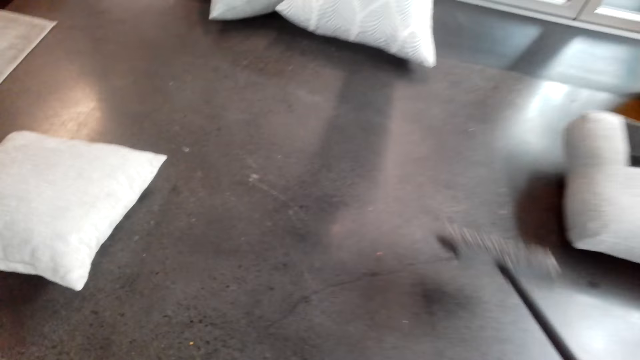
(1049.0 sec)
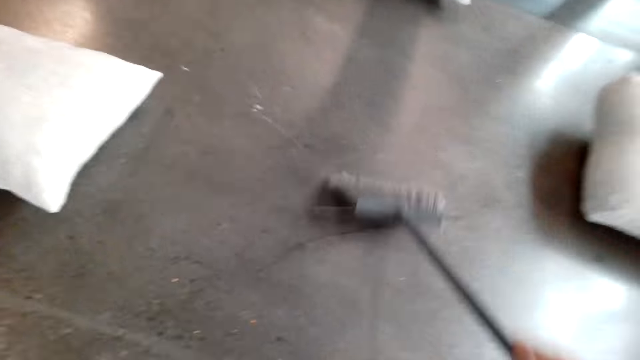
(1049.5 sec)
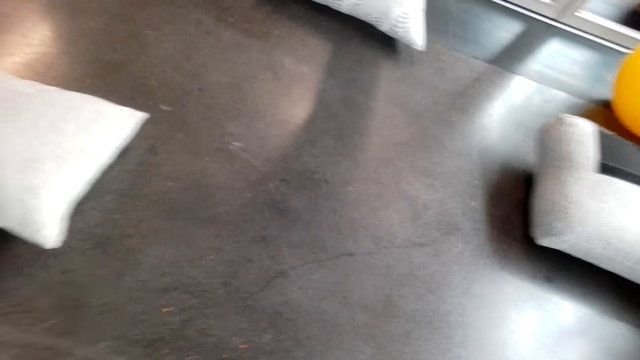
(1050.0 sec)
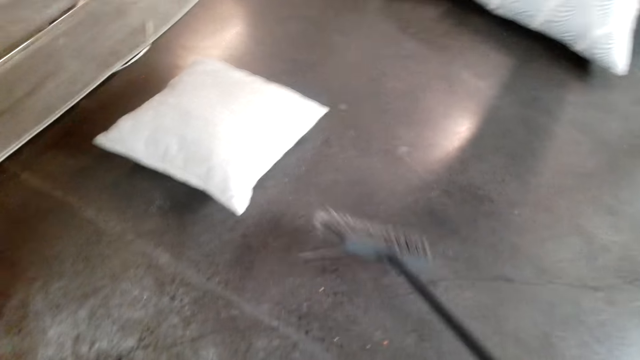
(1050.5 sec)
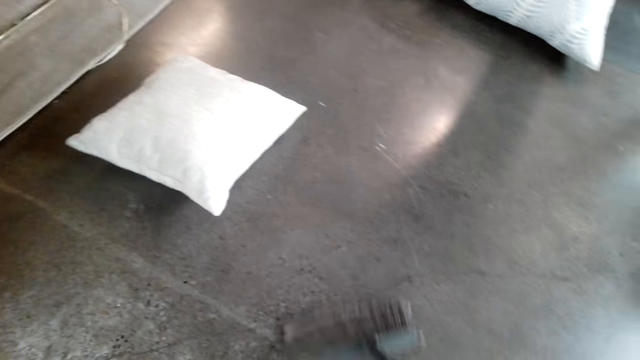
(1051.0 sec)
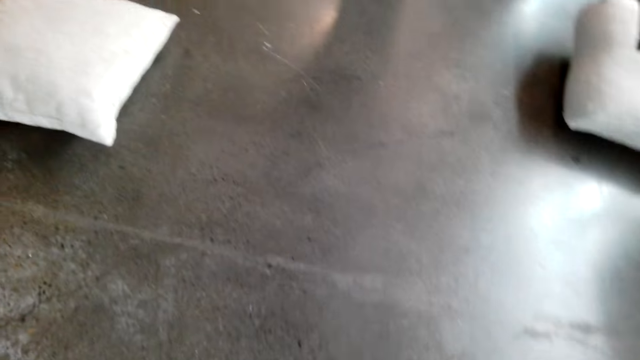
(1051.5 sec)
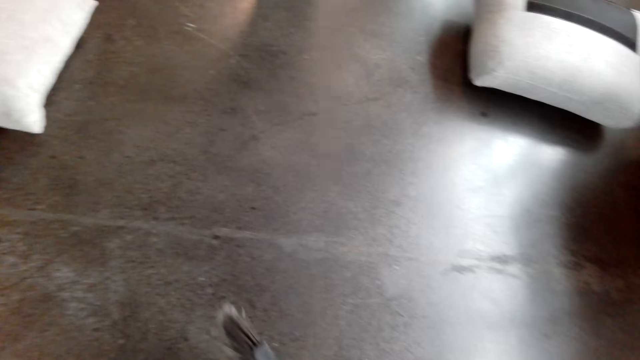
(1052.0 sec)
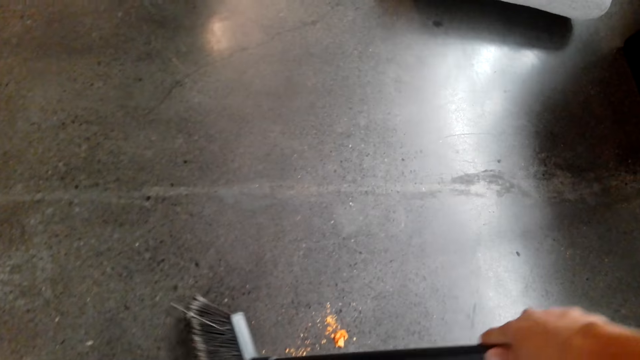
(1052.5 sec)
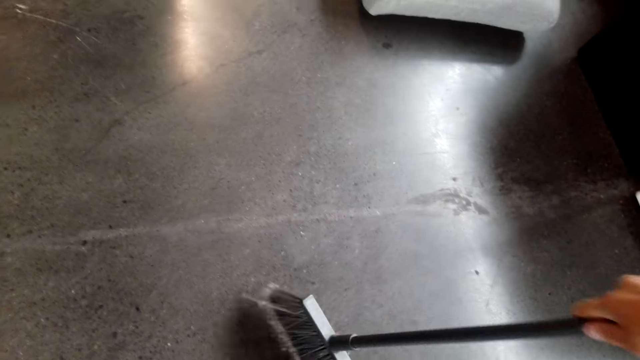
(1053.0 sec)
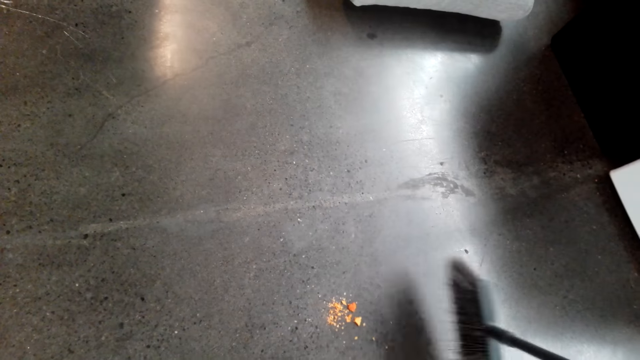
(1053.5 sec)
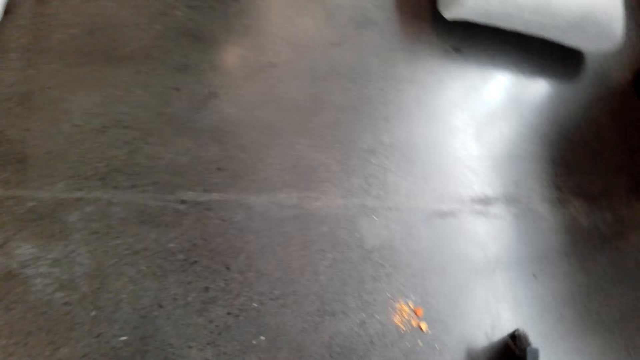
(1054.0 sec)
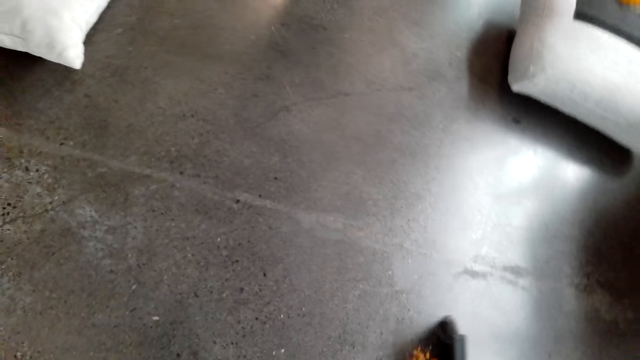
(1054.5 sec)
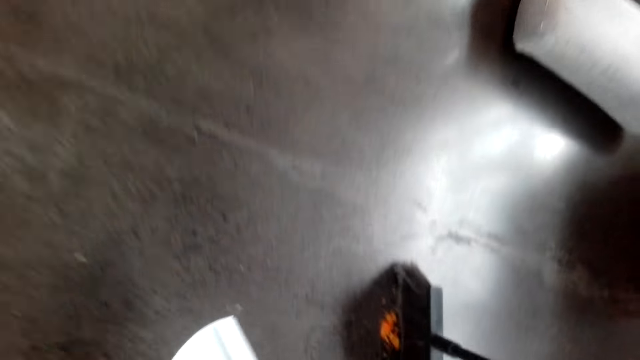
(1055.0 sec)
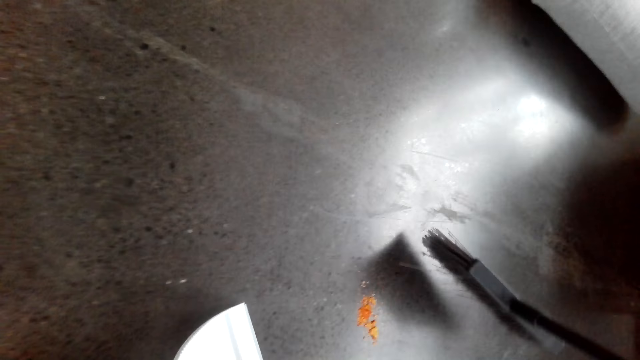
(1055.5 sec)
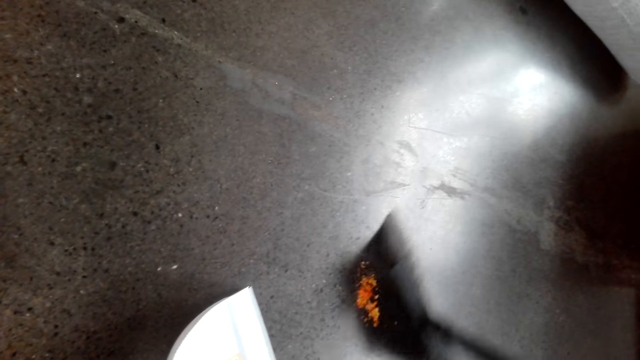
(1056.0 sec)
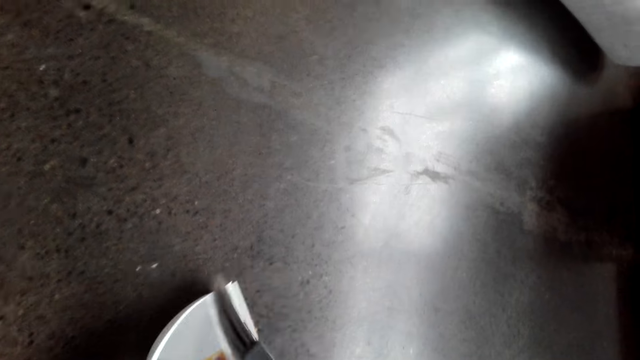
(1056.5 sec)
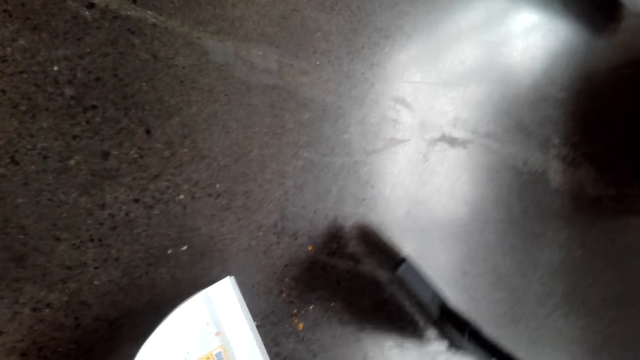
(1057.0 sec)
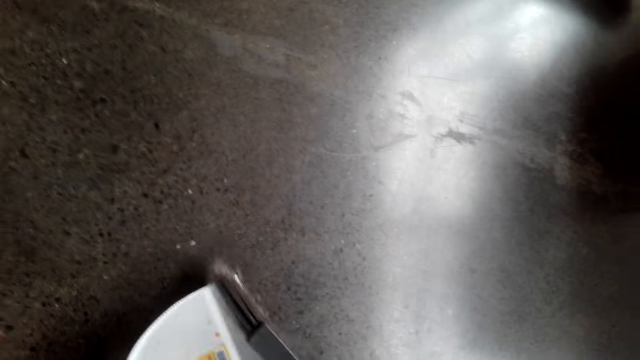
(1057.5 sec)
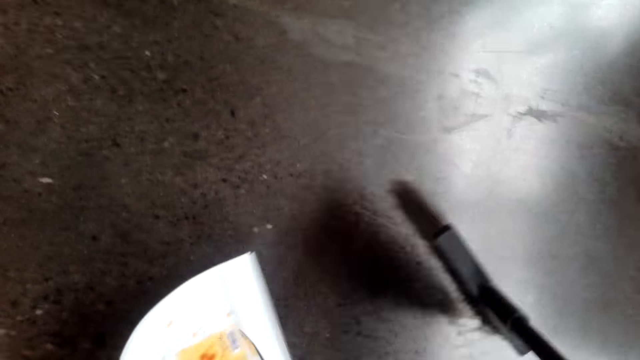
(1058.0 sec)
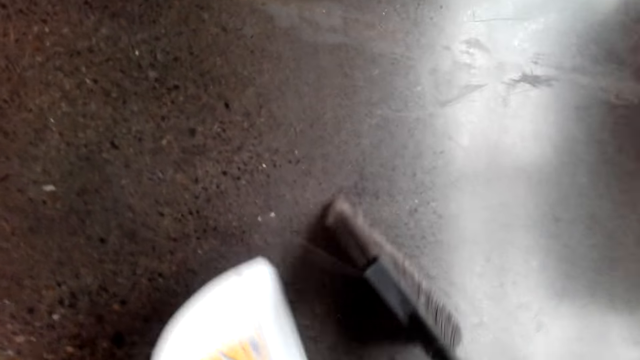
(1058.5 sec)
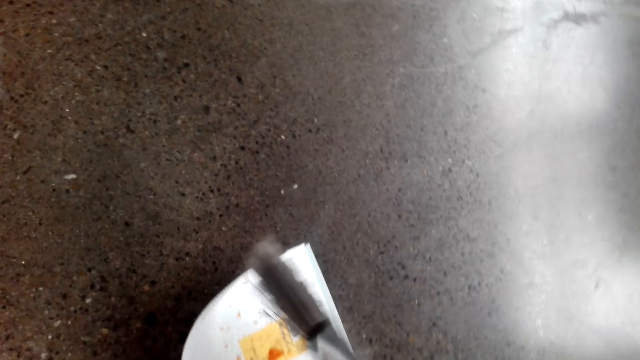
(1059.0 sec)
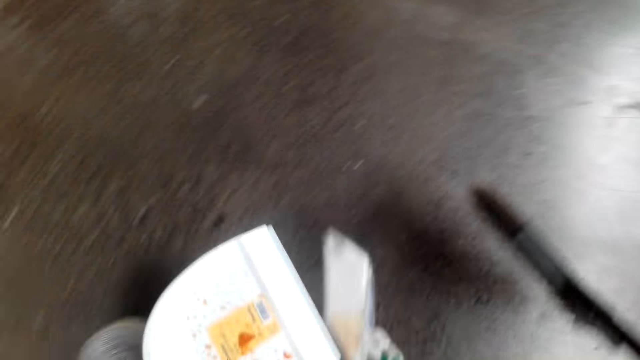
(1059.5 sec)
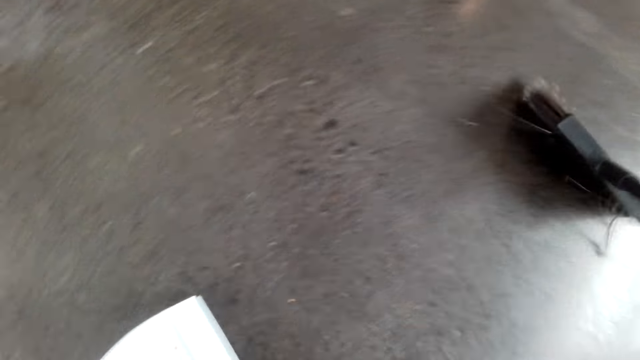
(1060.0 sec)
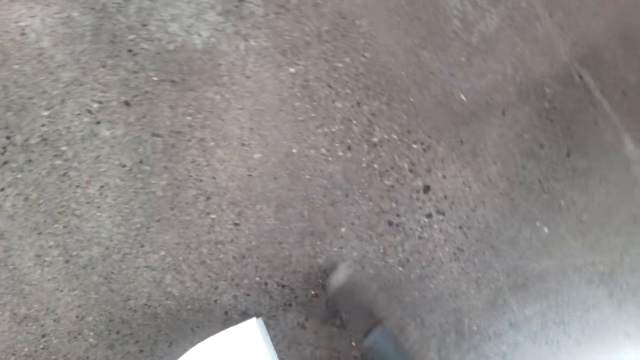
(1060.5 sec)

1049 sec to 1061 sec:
The camera wearer sweeps the floor. They collect dirt in the dustpan.

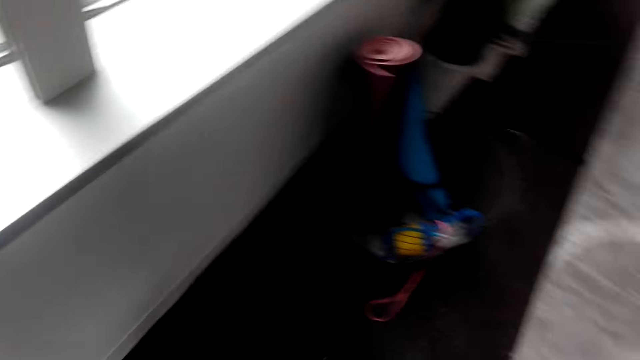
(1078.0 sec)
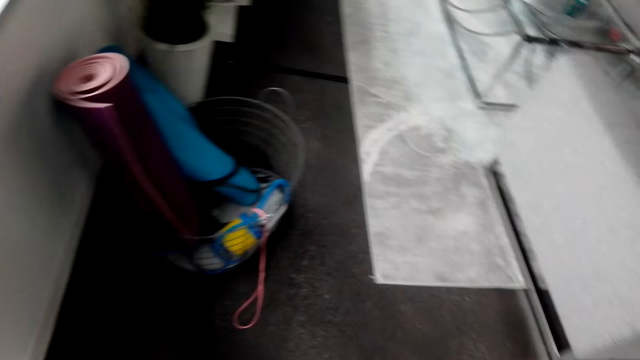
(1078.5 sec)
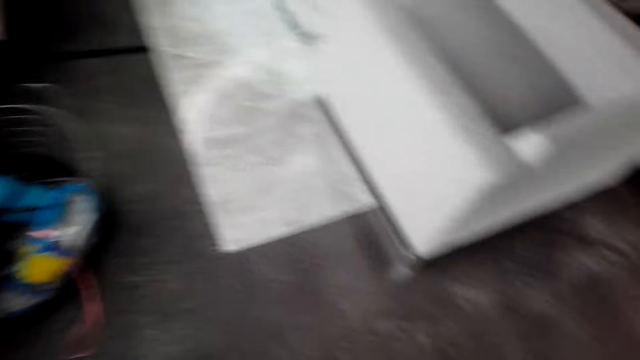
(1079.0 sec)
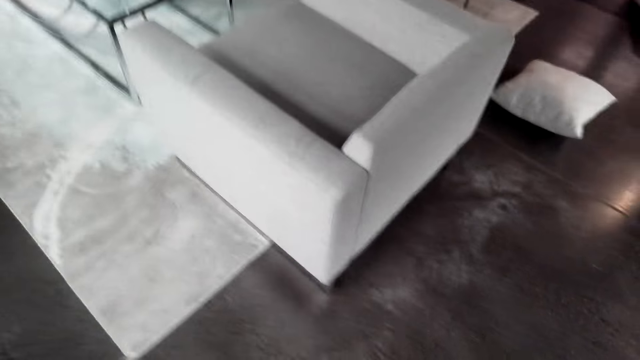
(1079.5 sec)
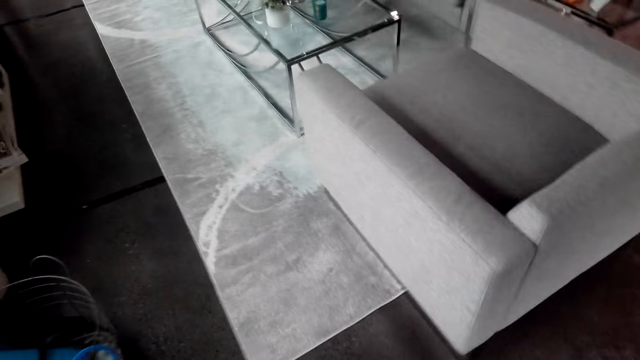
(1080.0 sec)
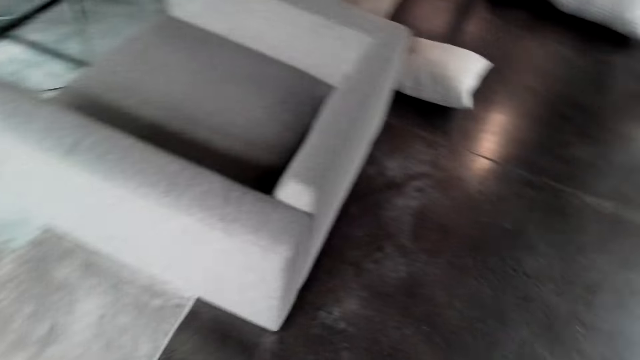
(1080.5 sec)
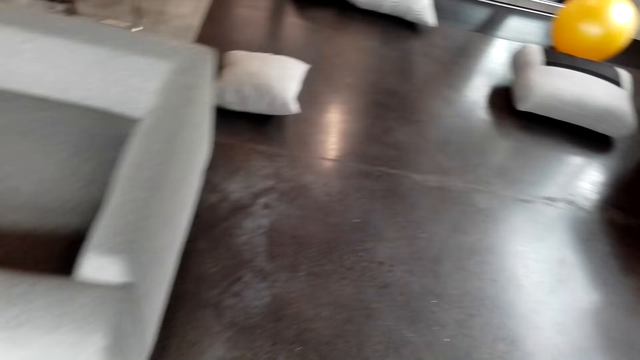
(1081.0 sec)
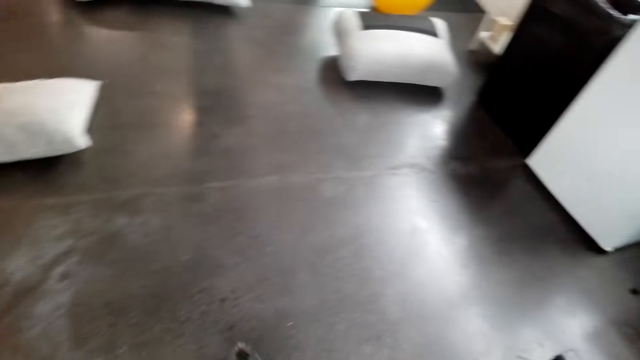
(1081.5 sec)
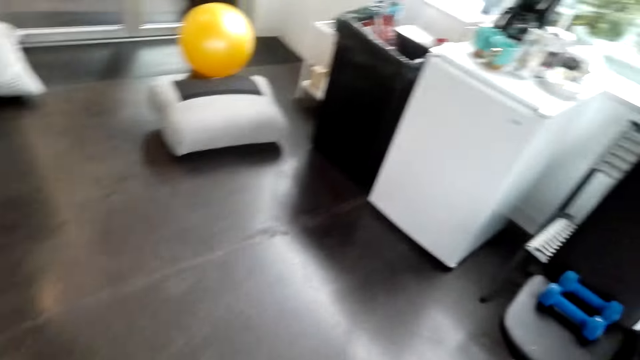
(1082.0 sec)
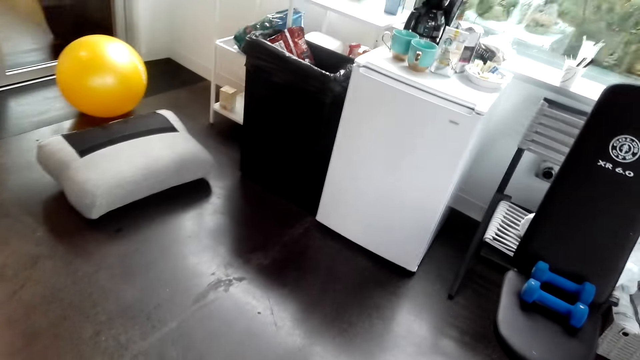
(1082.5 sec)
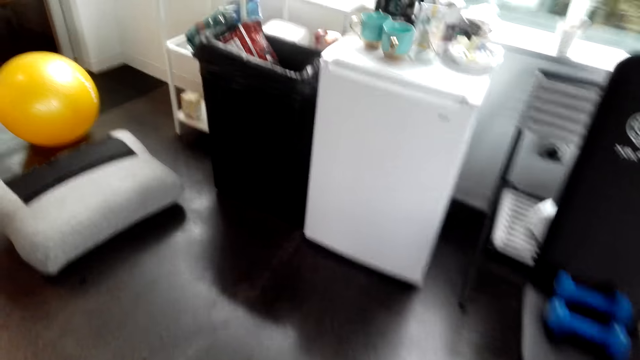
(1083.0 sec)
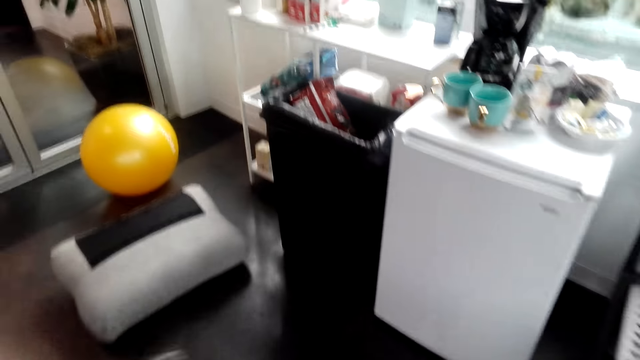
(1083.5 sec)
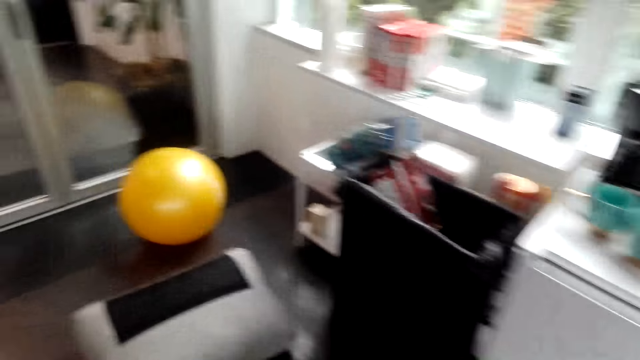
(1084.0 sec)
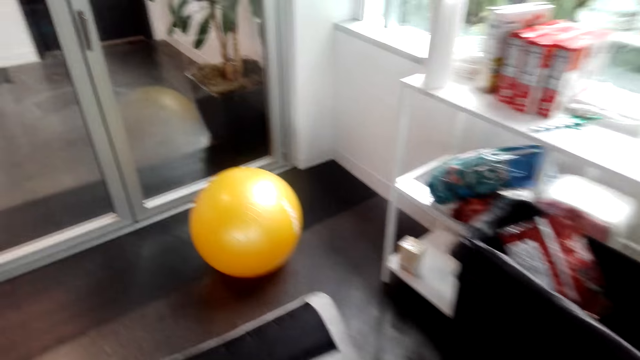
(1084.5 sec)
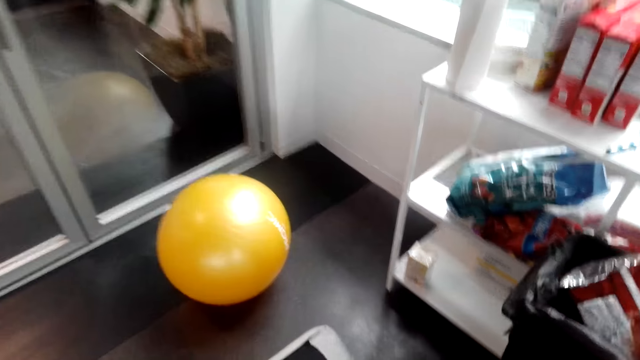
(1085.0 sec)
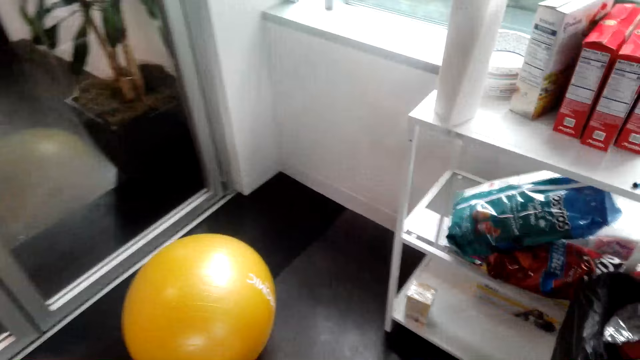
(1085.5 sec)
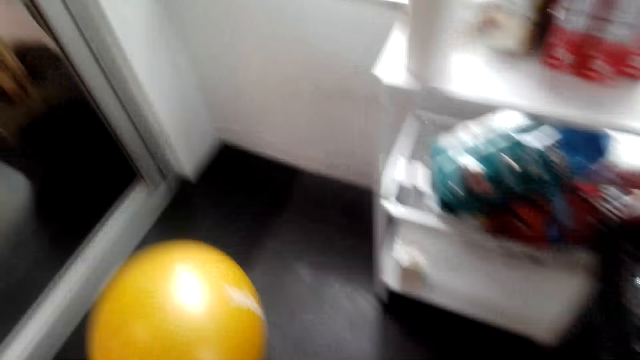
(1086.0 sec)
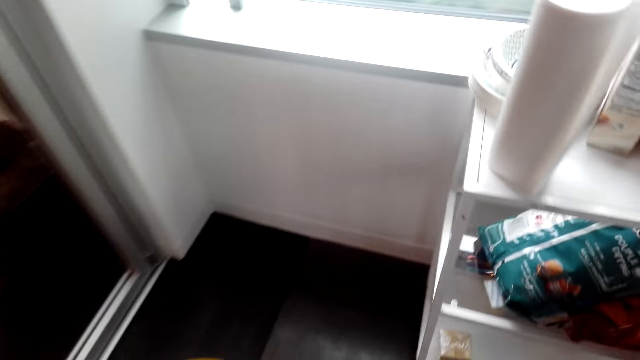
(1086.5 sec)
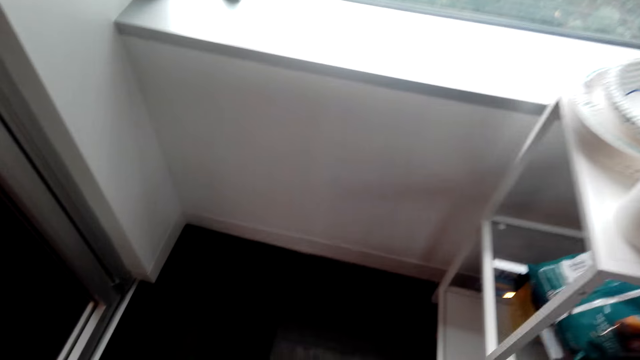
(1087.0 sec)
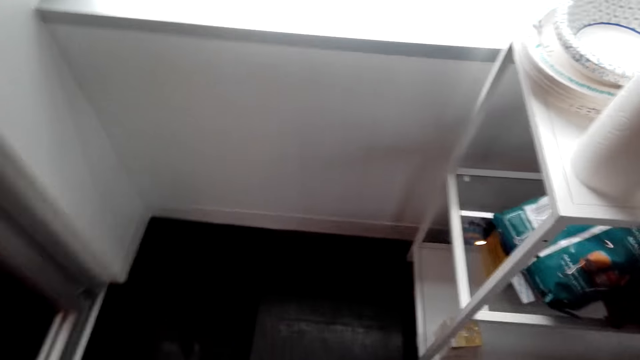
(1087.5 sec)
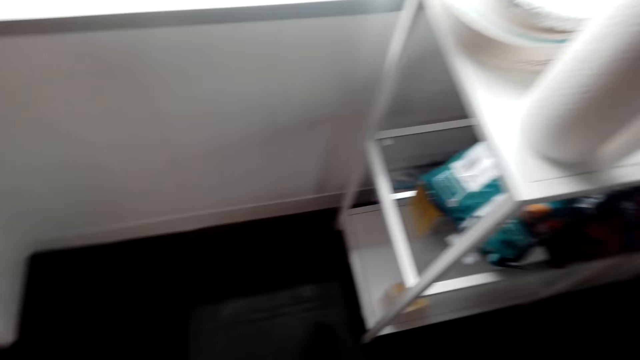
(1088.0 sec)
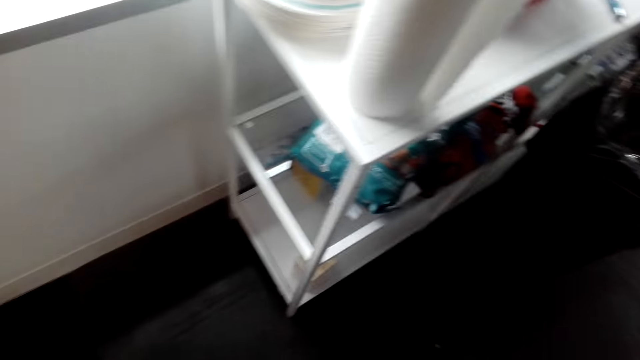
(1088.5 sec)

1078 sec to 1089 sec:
The camera wearer walks around. They walk in the room.
